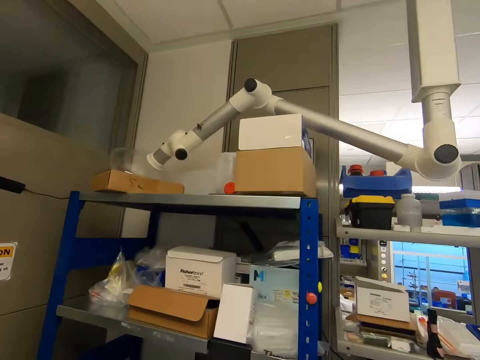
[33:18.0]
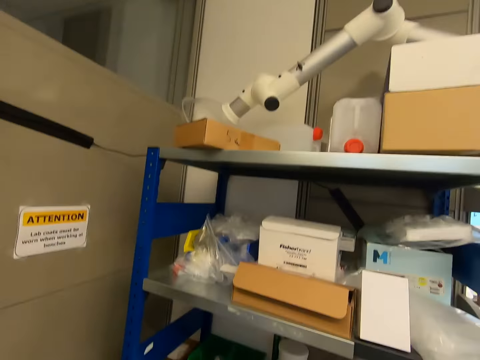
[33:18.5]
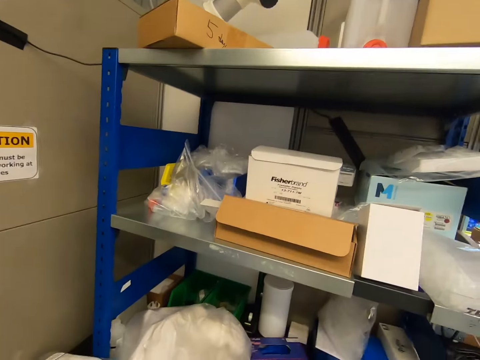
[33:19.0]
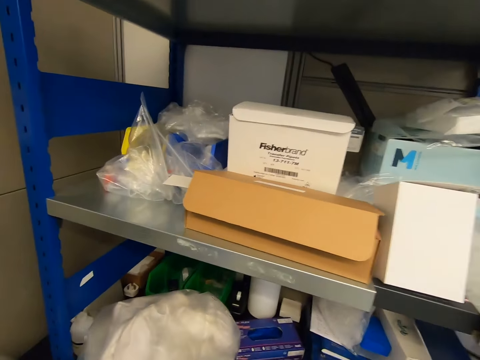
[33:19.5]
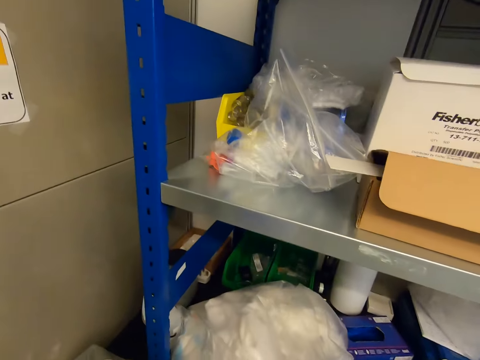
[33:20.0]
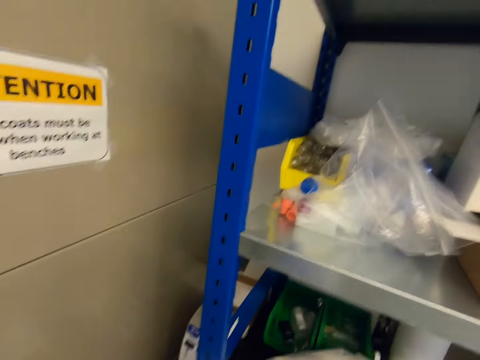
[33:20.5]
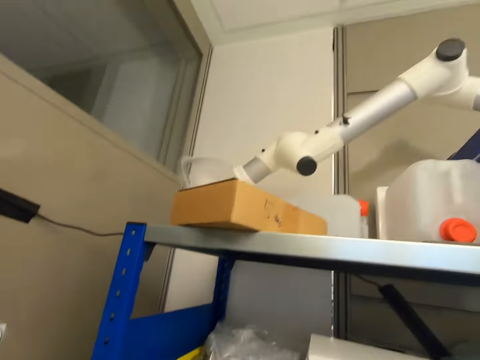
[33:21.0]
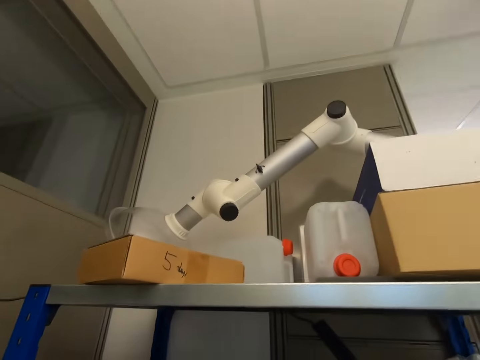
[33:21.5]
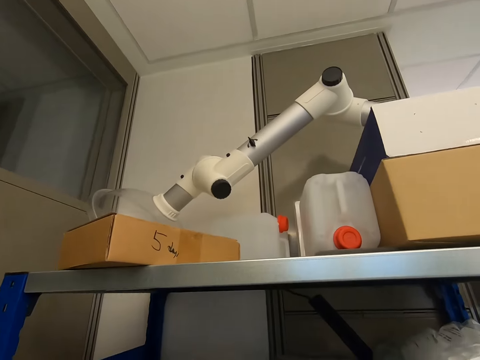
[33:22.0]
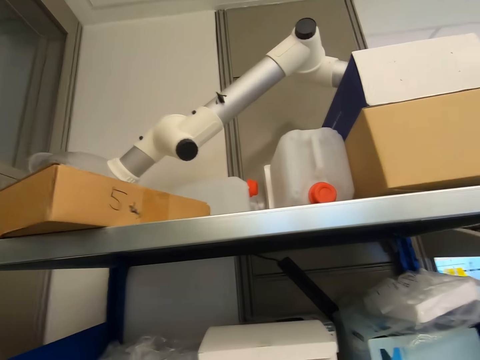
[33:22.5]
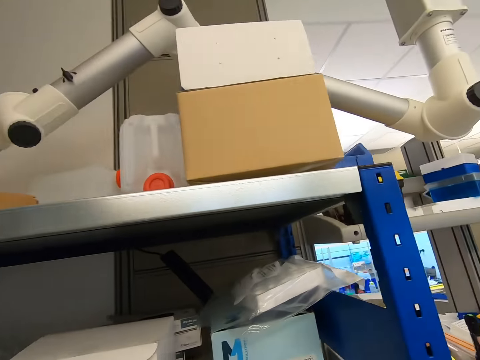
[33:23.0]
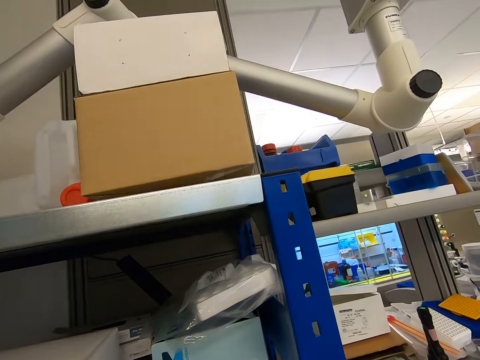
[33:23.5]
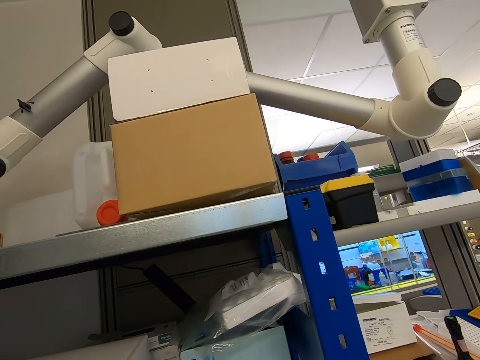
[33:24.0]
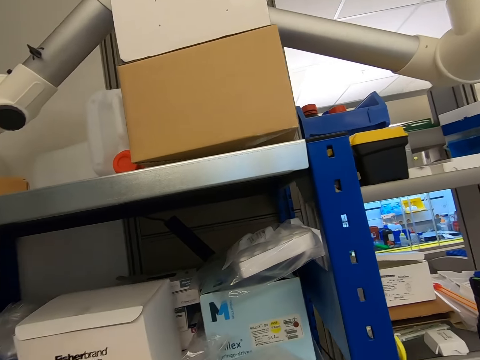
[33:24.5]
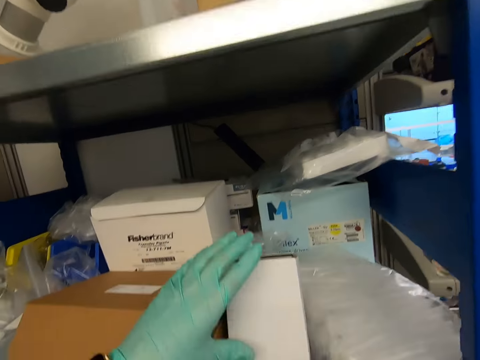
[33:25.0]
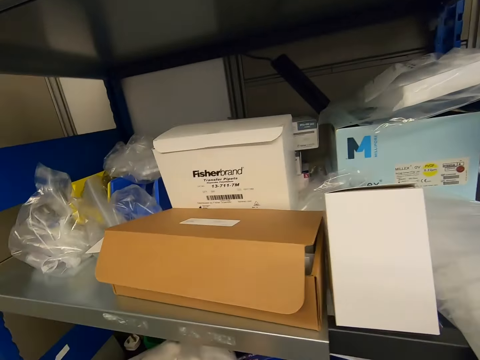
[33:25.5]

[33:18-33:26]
The camera wearer looks around the shelf.

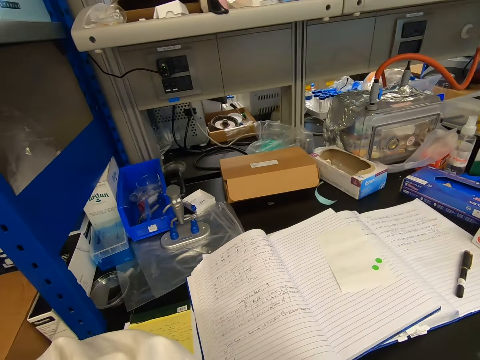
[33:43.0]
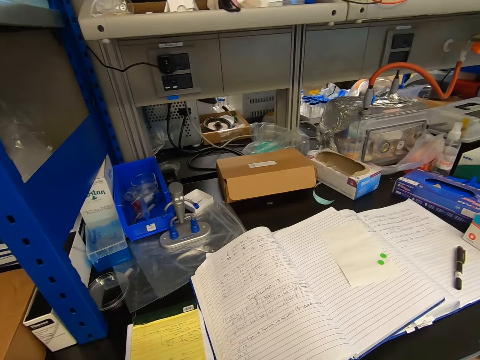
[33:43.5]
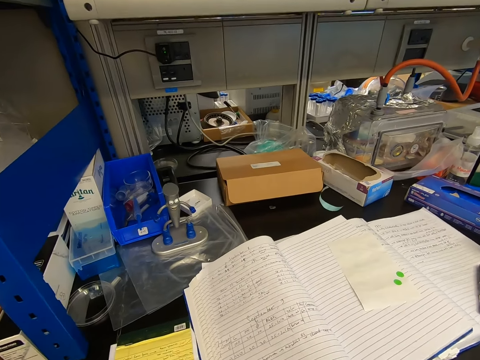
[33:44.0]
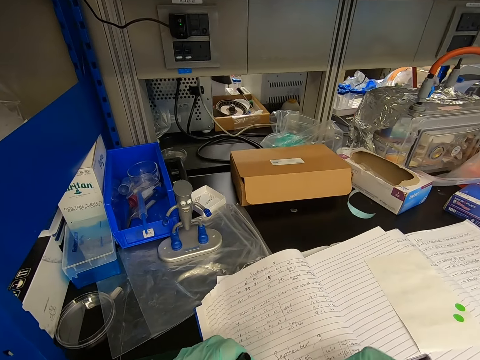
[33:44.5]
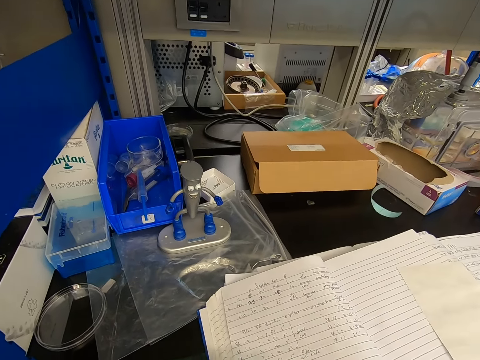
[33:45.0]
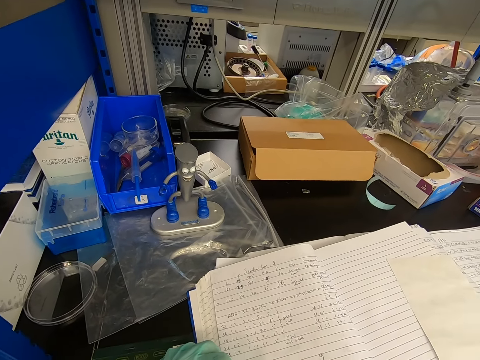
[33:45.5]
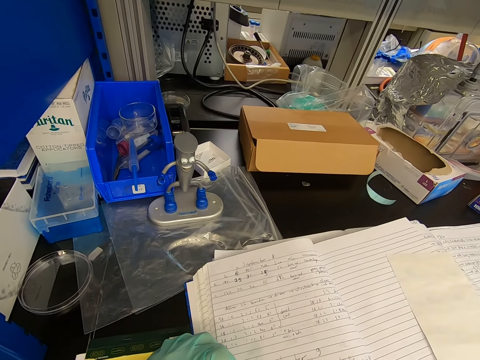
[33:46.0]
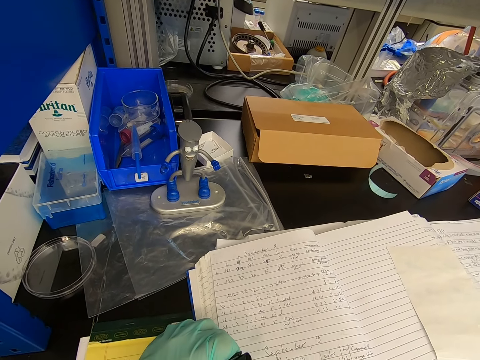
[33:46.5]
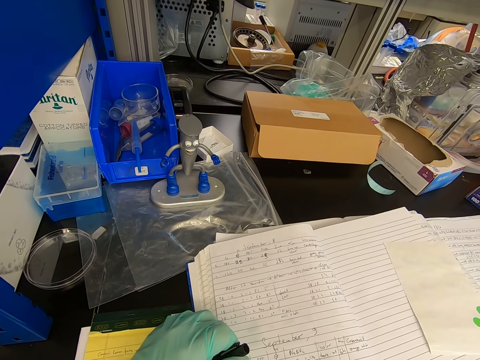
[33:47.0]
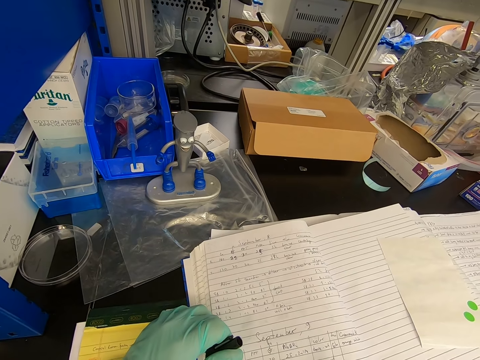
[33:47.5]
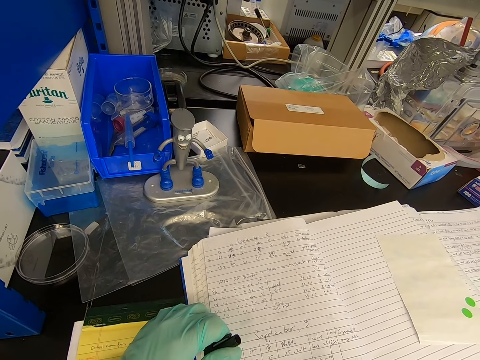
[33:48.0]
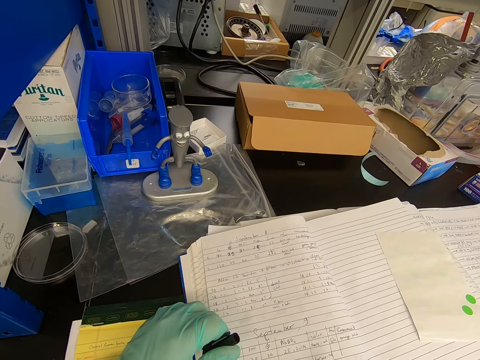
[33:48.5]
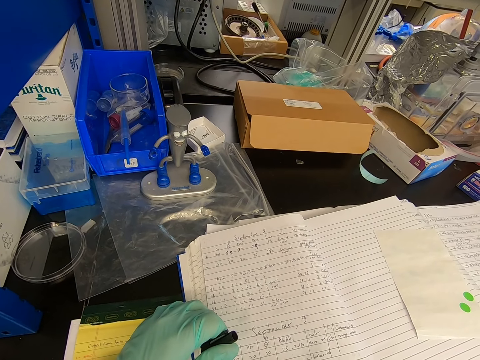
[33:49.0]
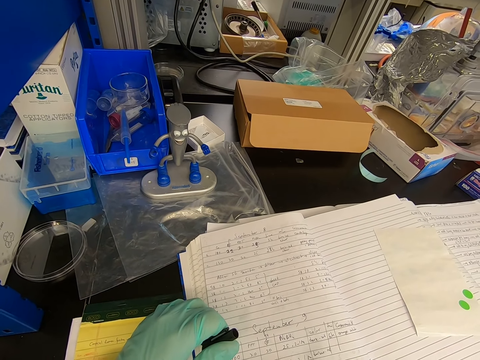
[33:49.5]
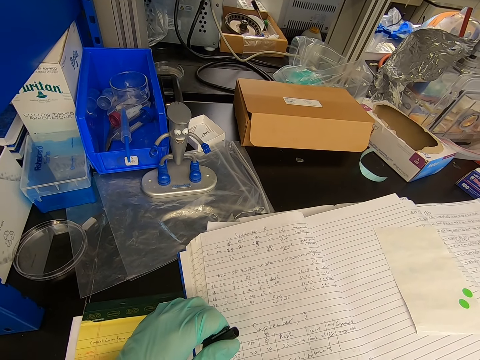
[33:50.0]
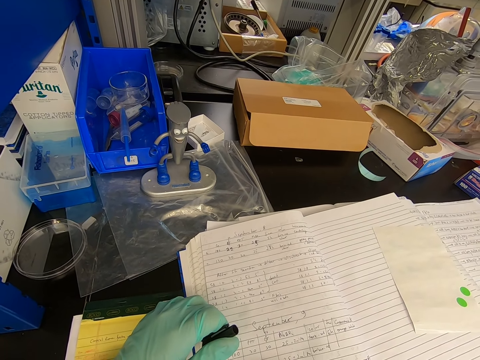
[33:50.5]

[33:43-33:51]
The camera wearer reads a book in the laboratory.

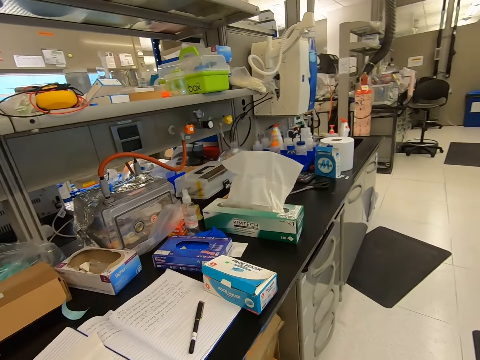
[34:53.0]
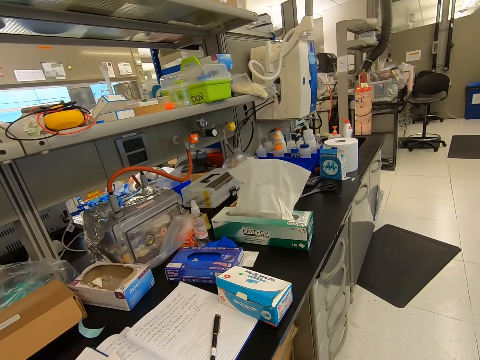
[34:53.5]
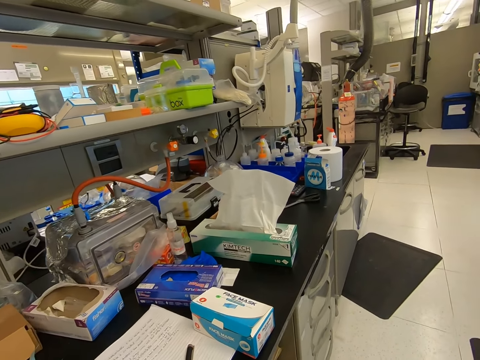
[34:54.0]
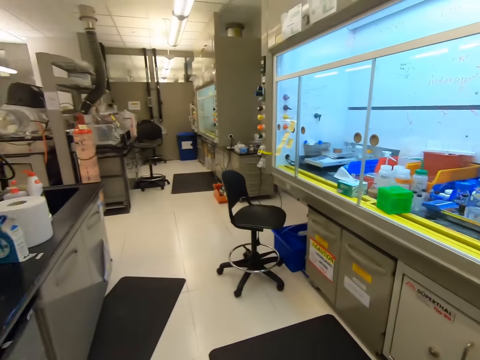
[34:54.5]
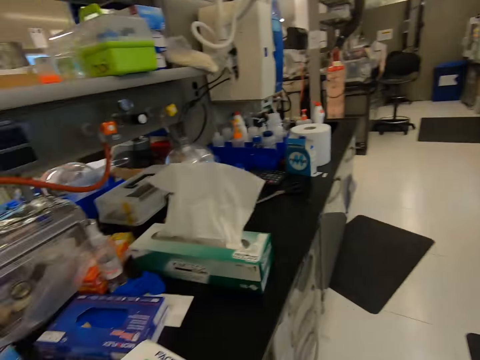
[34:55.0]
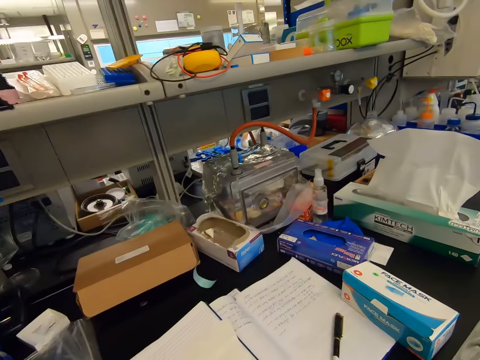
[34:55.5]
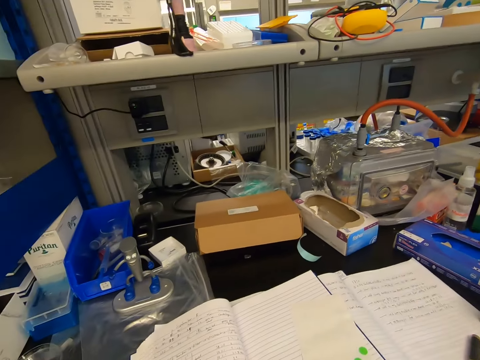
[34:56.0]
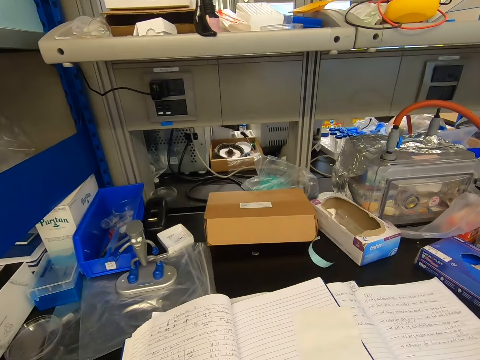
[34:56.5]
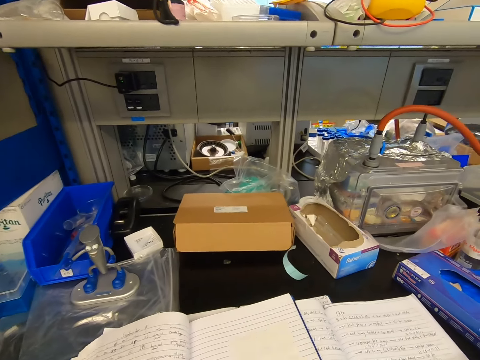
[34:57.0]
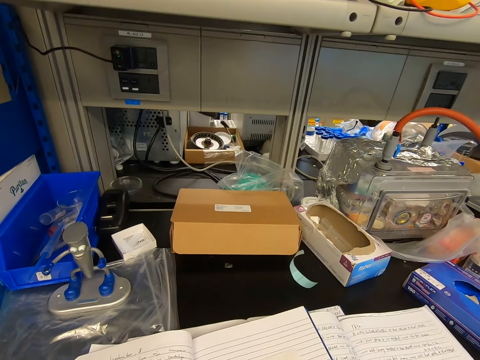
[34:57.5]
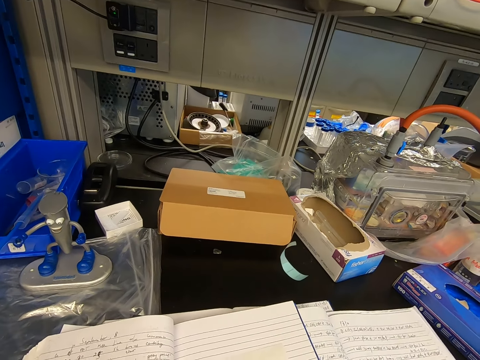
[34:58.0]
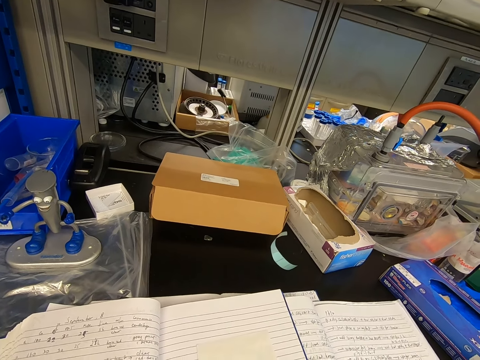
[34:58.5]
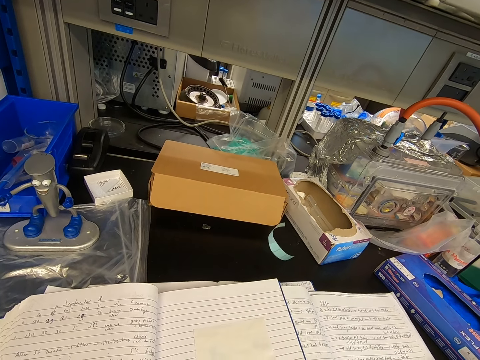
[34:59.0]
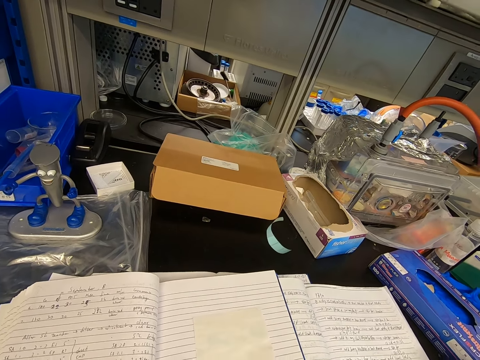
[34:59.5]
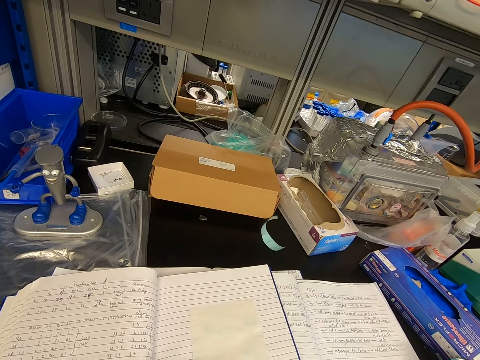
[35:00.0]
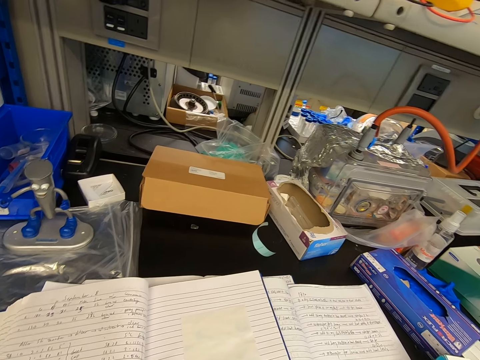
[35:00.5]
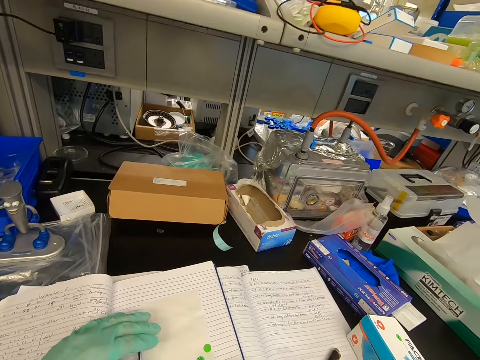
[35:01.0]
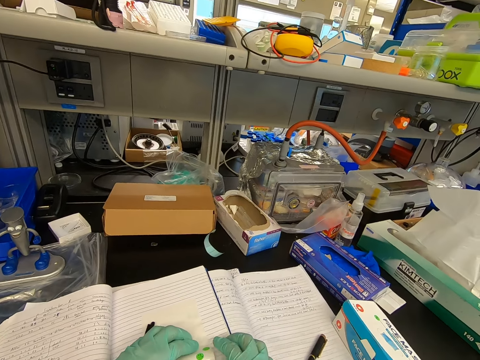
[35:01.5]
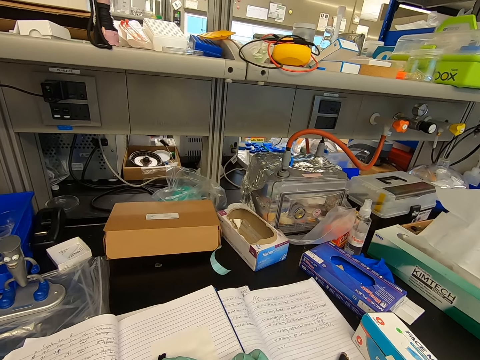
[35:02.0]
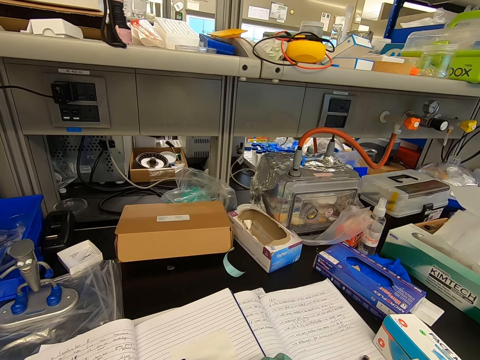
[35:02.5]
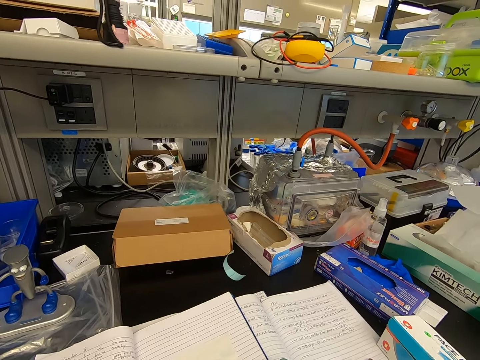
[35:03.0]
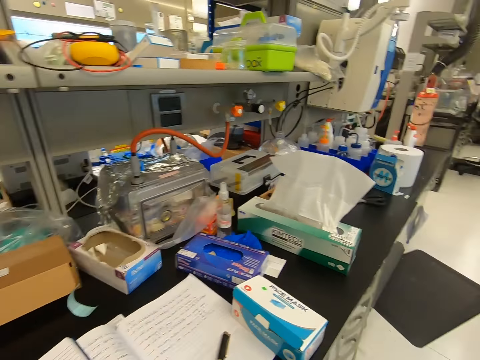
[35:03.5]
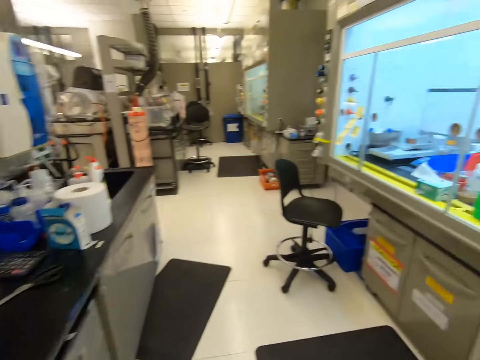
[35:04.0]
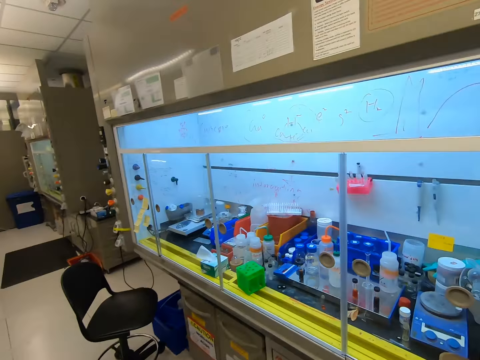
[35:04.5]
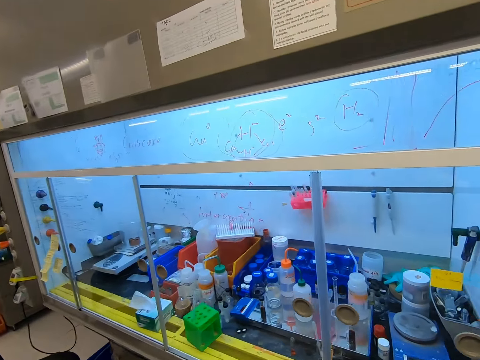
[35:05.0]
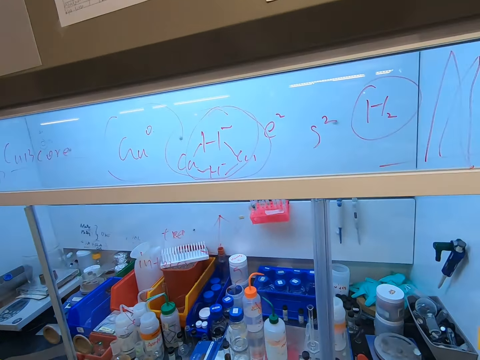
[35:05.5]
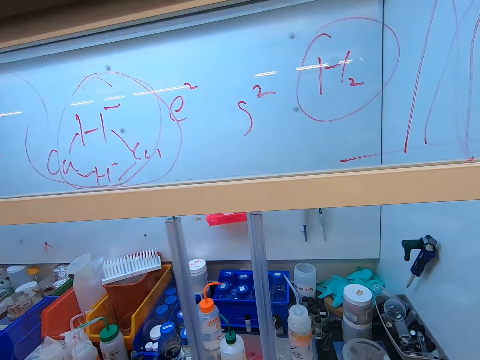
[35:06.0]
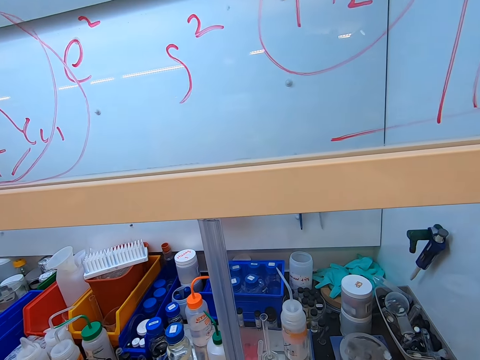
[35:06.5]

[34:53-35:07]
The camera wearer looks around the room. They write on a book. They look around the room. They stare in the laboratory.
